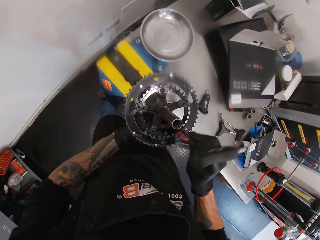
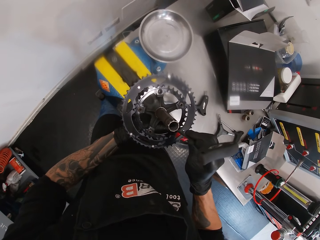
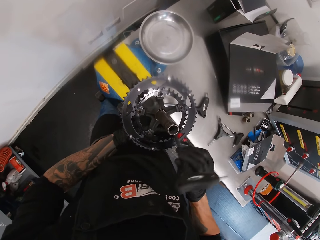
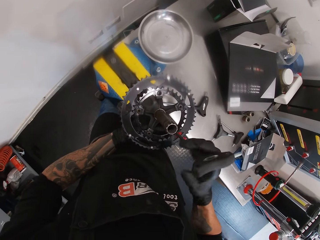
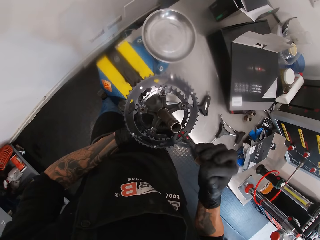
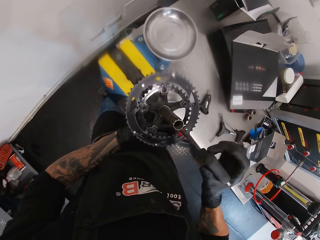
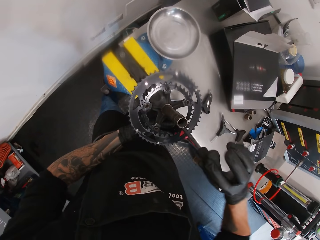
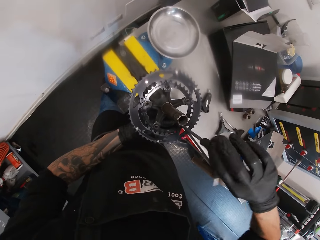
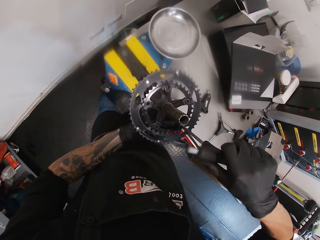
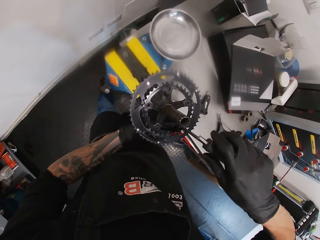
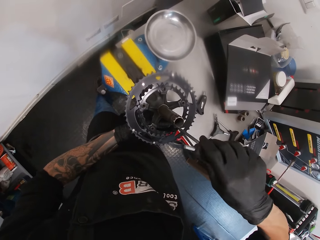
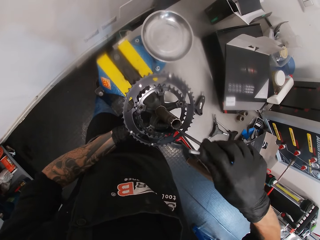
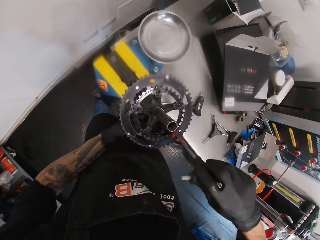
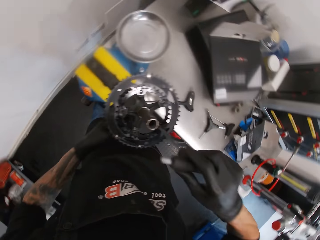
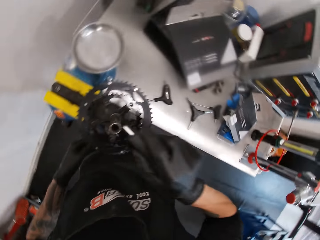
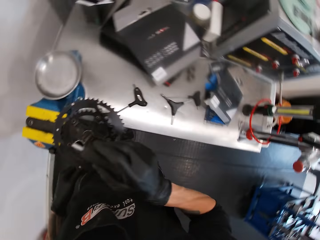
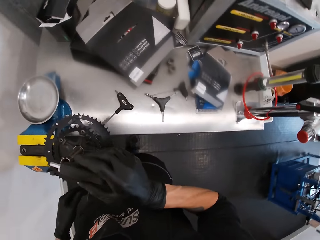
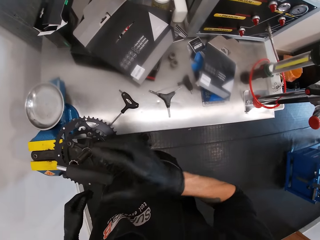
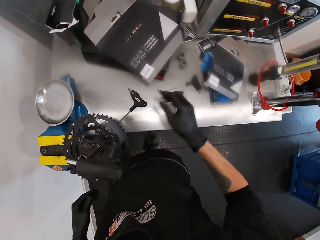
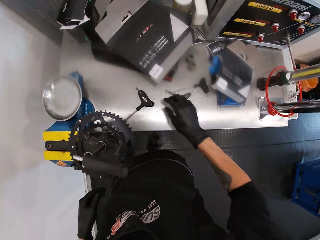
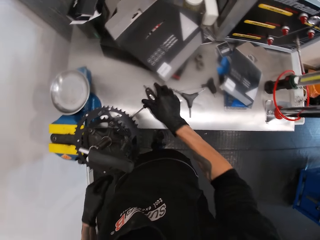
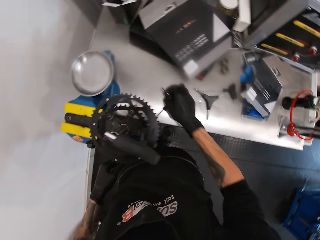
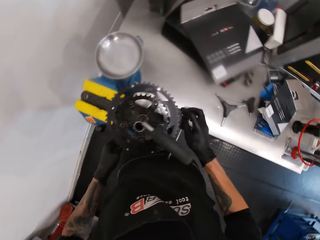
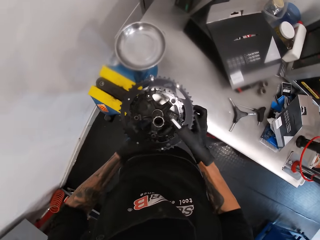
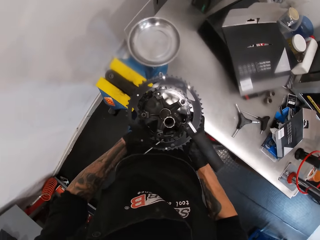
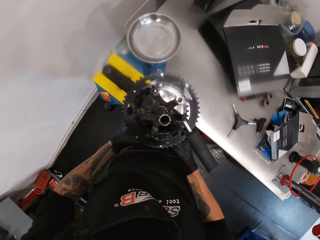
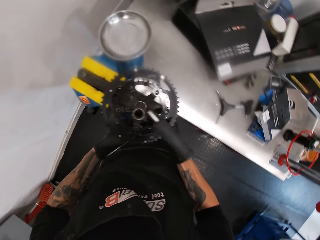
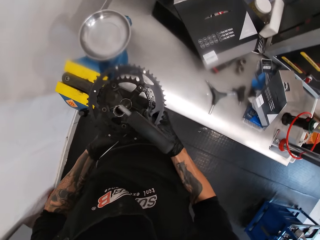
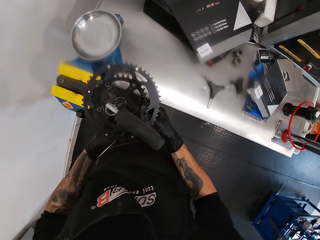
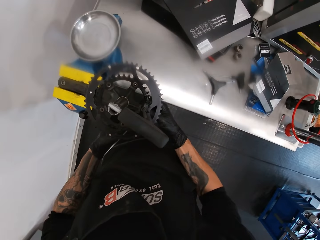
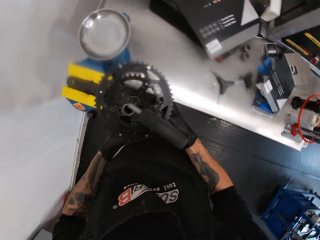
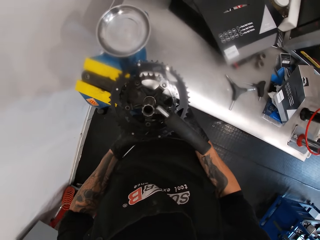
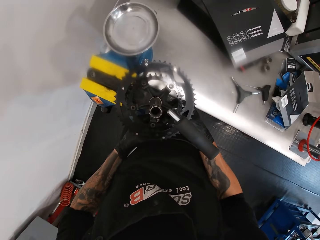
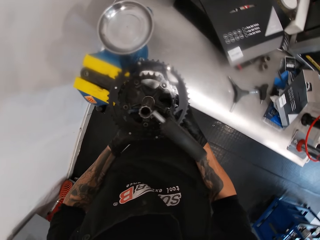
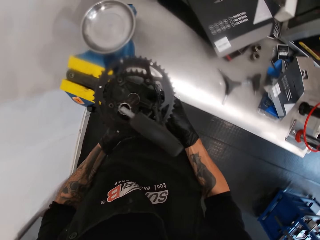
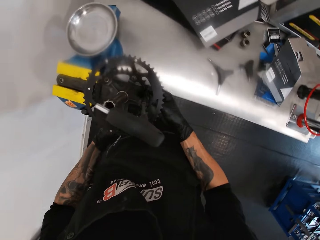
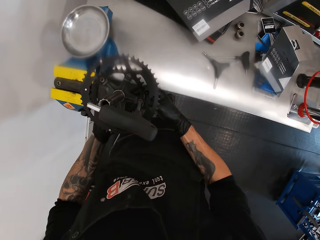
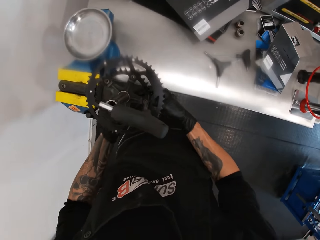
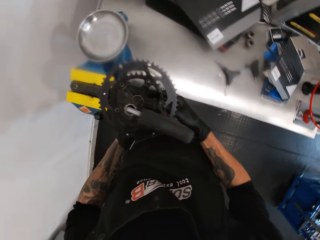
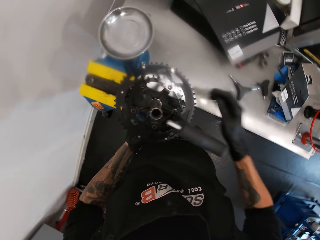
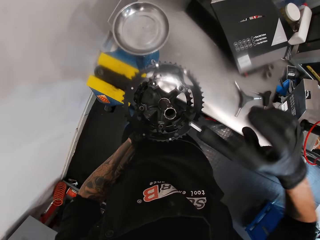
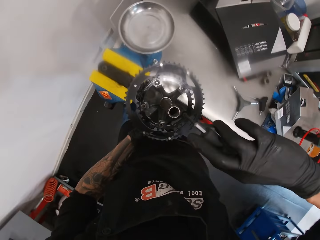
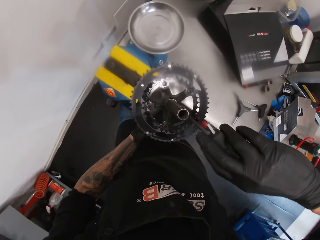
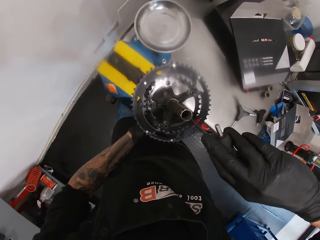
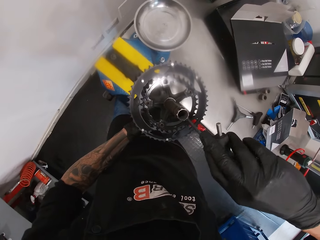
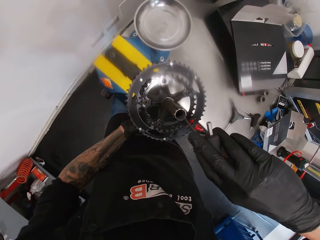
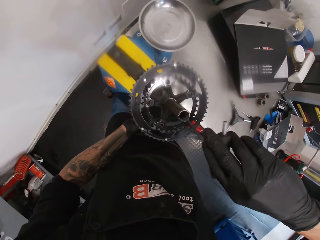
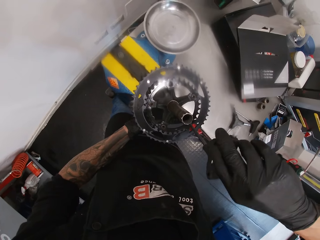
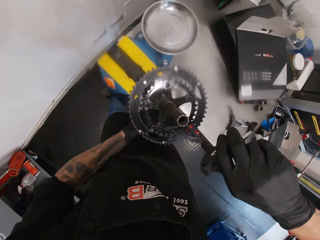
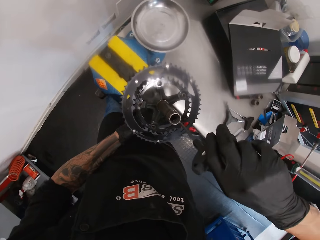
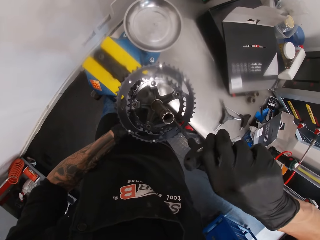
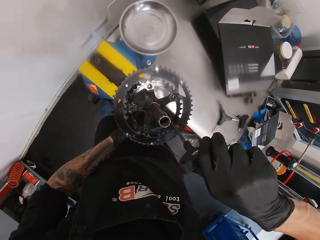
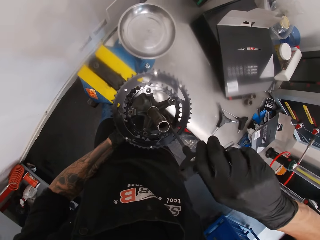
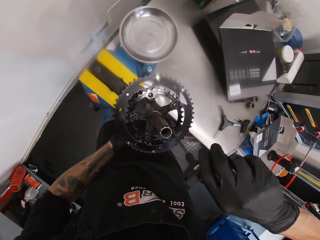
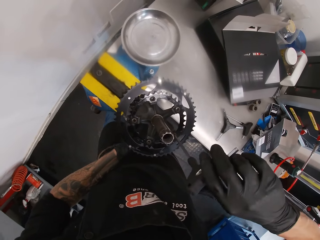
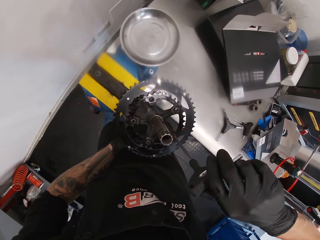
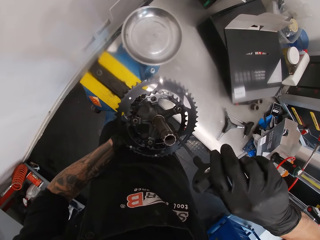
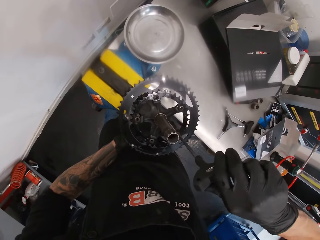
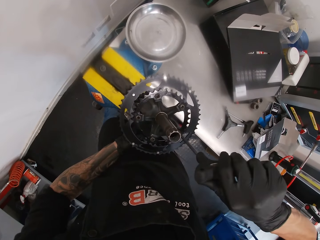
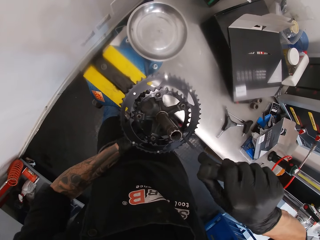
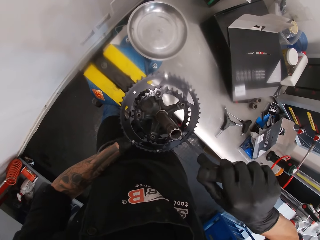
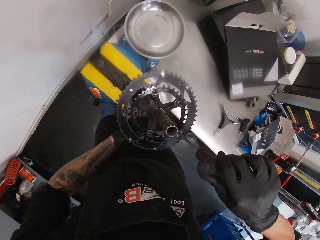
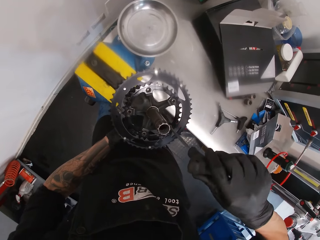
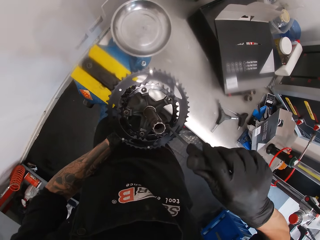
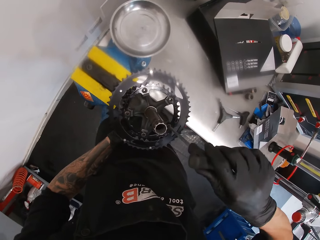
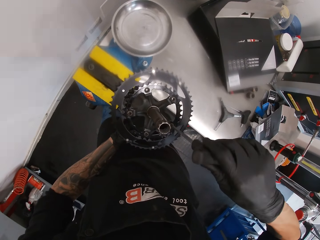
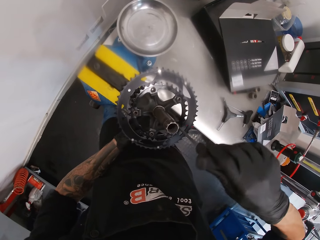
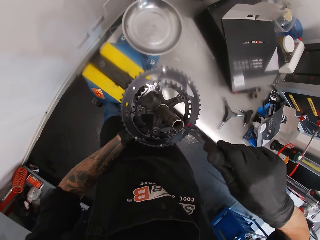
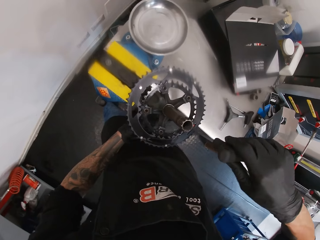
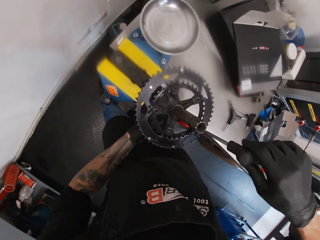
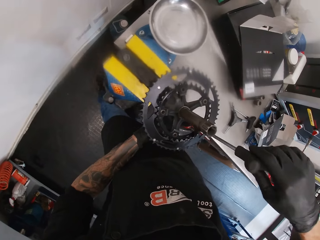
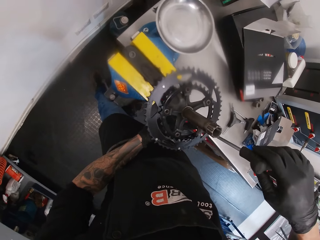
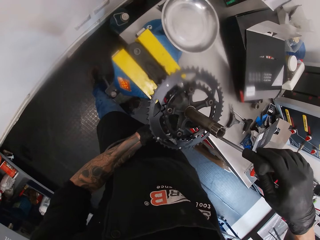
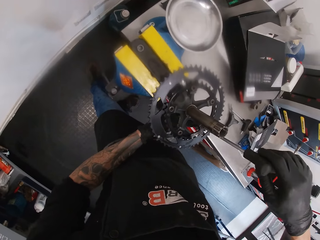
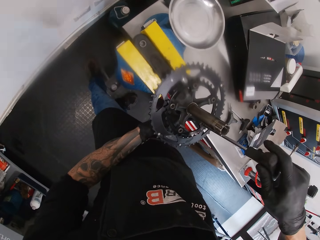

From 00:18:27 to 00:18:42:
The camera wearer leaves the nut screwdriver in his right hand on the bolt. He picks up the nut screwdriver from the workbench with his right hand. He passes the nut screwdriver from his right hand to his left hand. He grips the nut from the base of the chainring hole with the nut screwdriver in his left hand. He tightens the bolts with the screwdriver. He turns the nut screwdriver on top of the chainring with his right hand. He removes the nut screwdriver in his left hand from the base of the chainring.

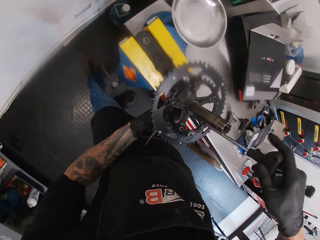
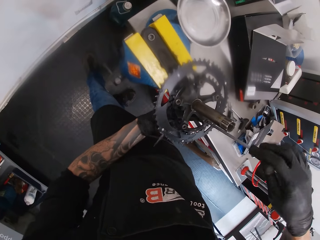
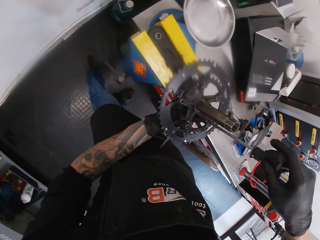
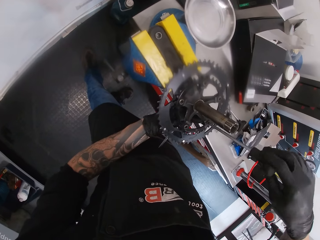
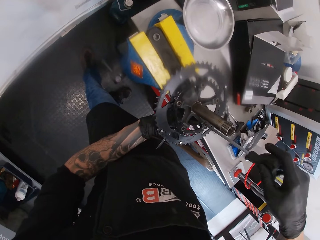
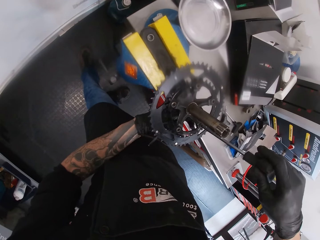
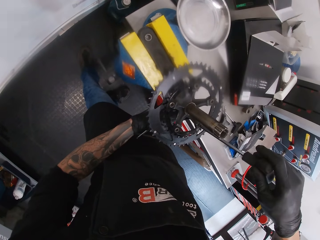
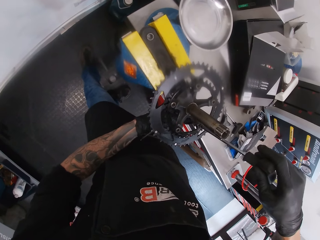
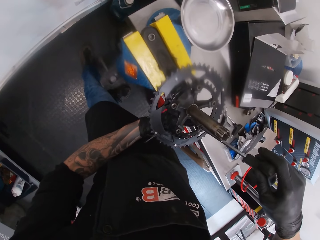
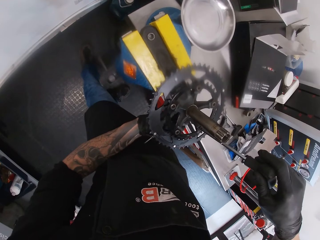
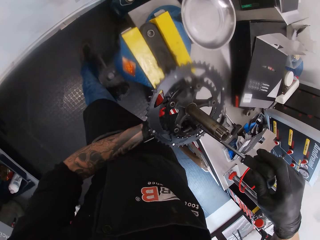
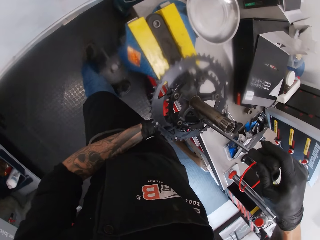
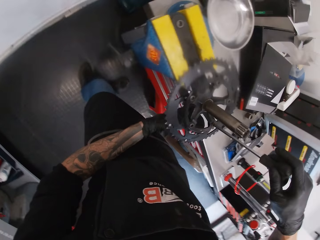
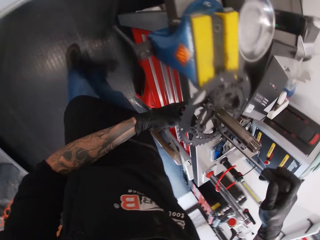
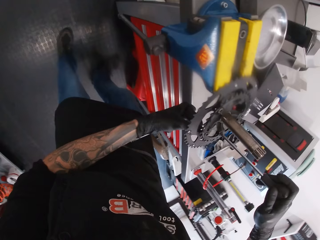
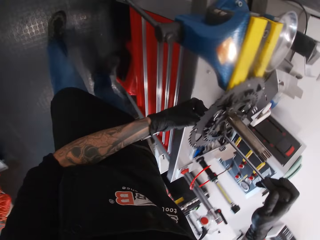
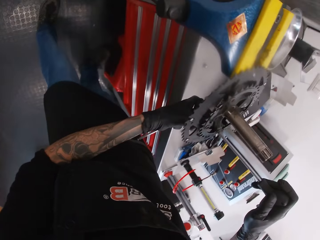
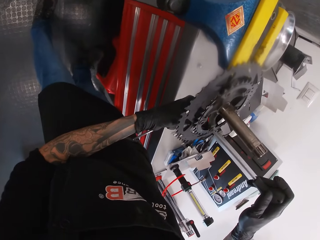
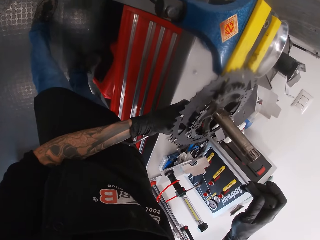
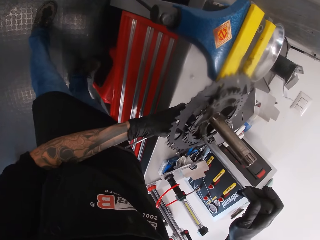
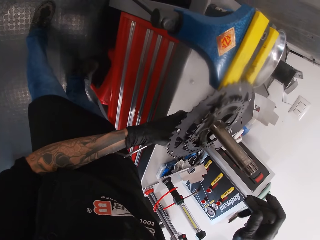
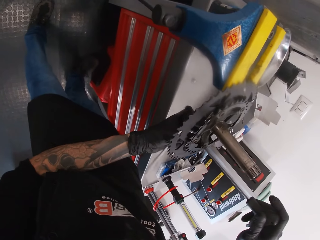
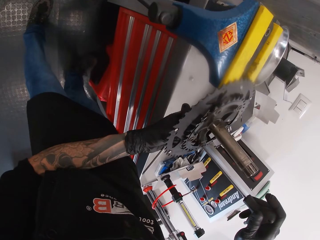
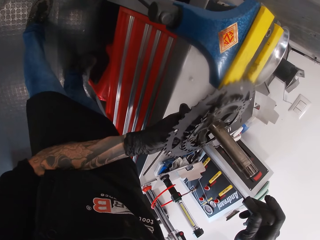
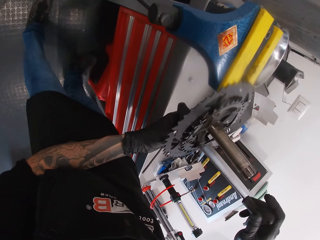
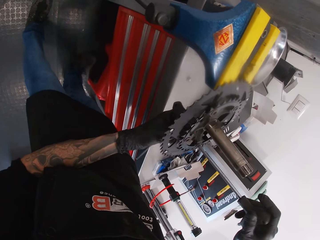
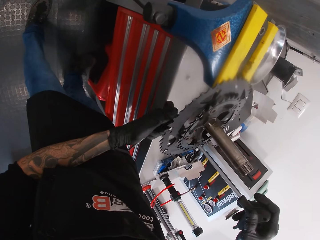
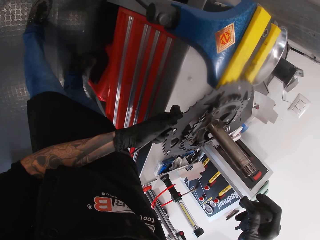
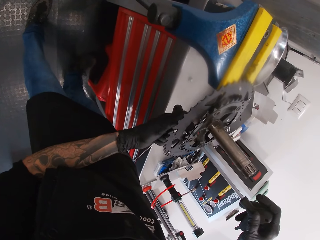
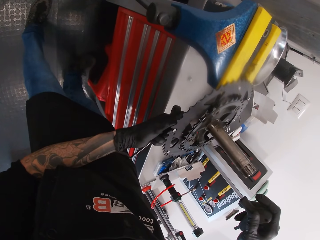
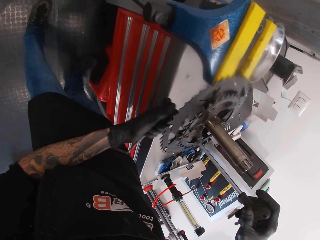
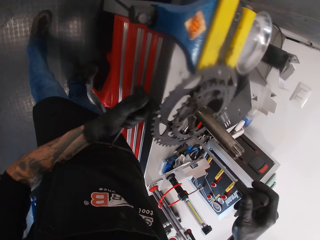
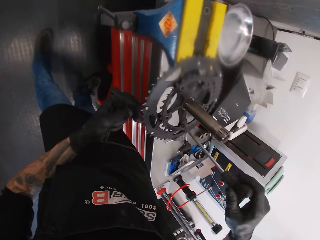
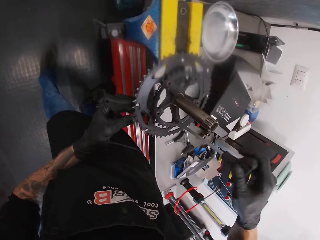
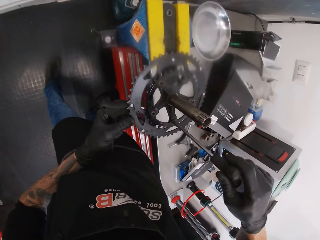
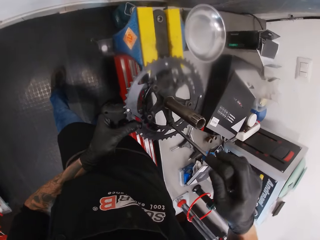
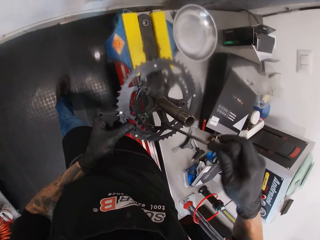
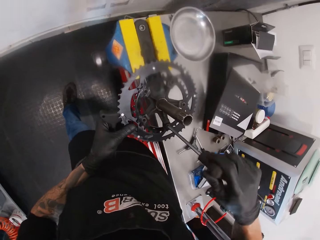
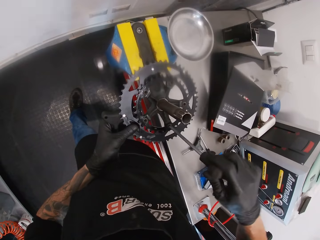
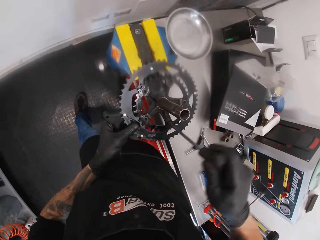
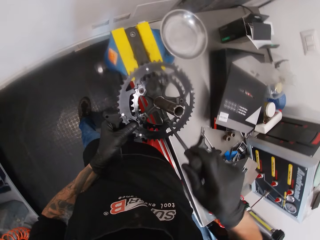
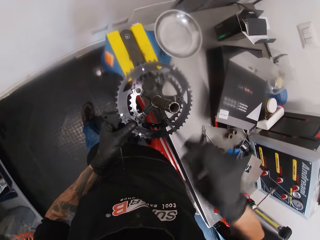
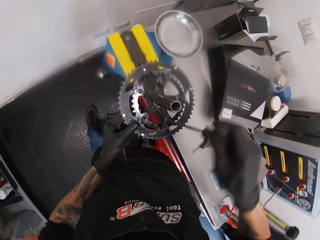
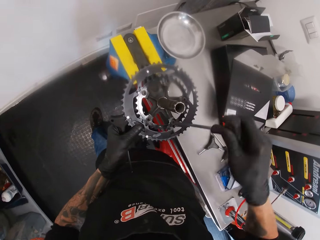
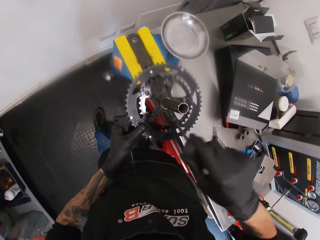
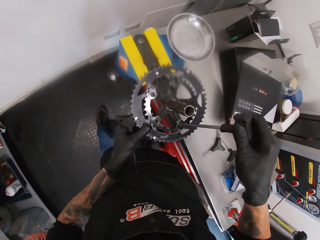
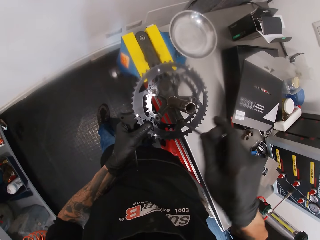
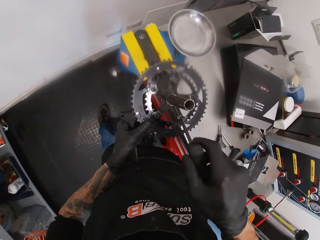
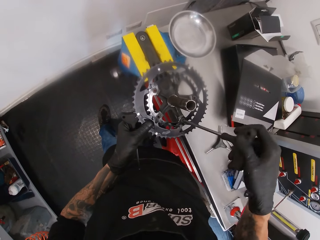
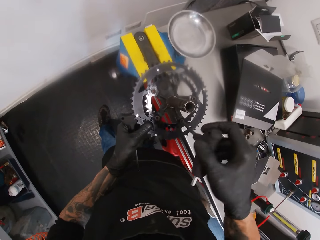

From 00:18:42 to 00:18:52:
The camera wearer pulls out the nut screwdriver in his right hand from the chainring. He holds the chainring with his left hand.
